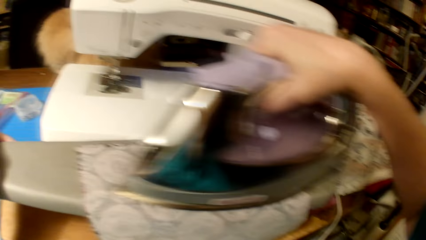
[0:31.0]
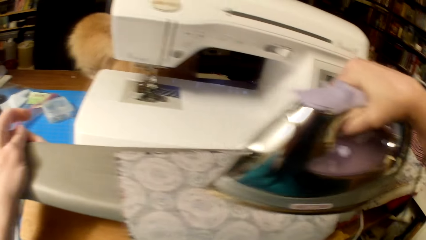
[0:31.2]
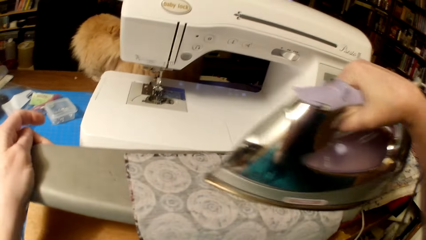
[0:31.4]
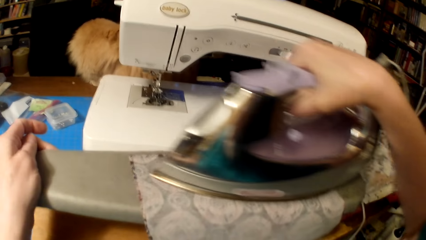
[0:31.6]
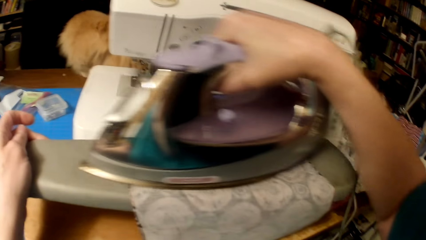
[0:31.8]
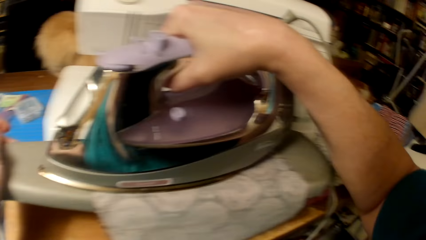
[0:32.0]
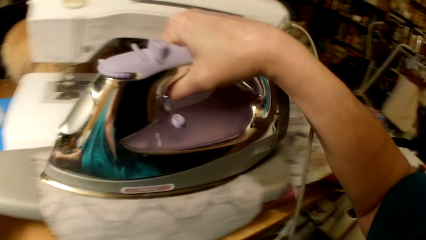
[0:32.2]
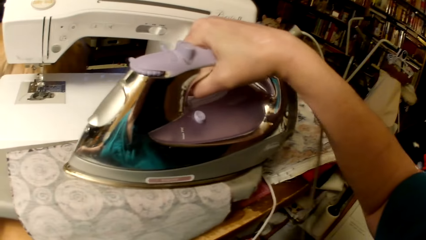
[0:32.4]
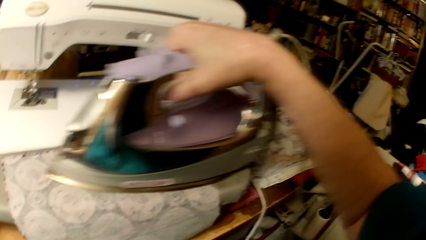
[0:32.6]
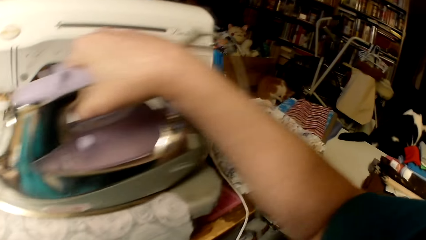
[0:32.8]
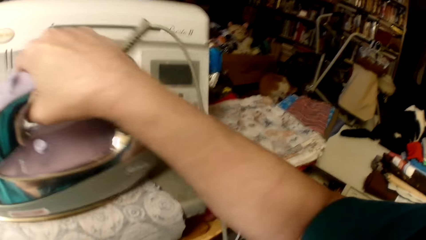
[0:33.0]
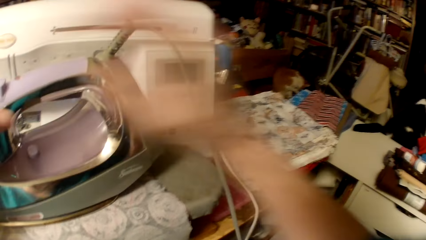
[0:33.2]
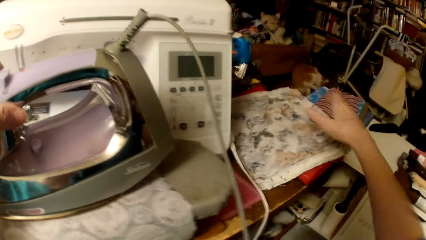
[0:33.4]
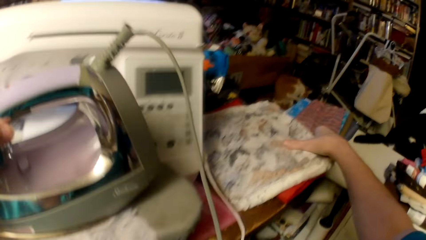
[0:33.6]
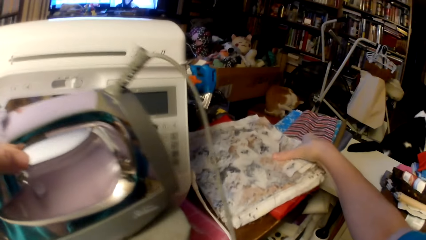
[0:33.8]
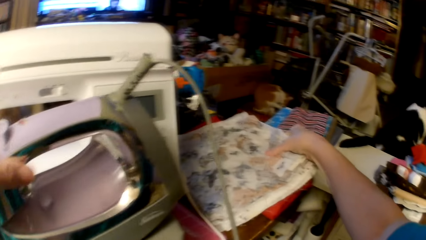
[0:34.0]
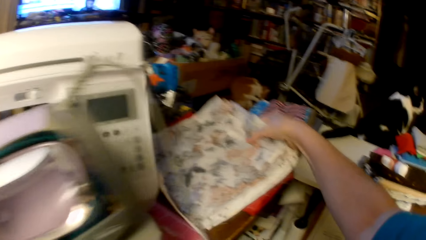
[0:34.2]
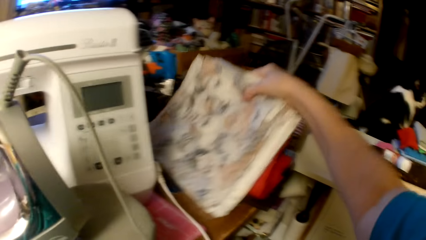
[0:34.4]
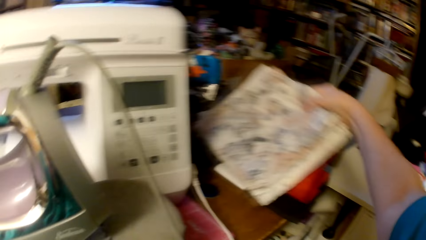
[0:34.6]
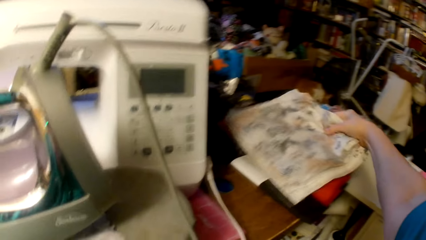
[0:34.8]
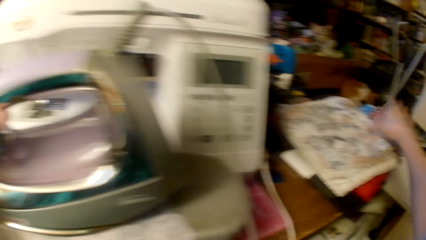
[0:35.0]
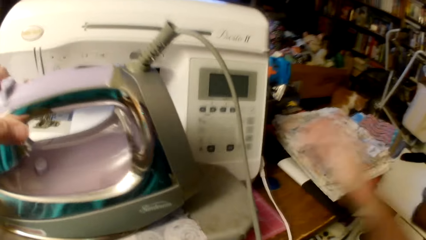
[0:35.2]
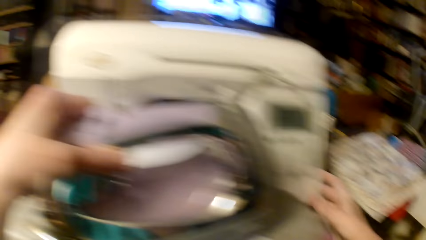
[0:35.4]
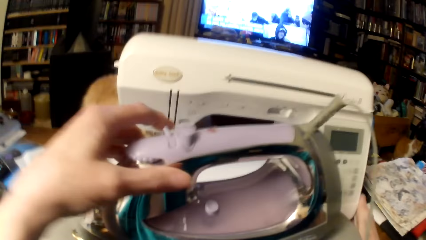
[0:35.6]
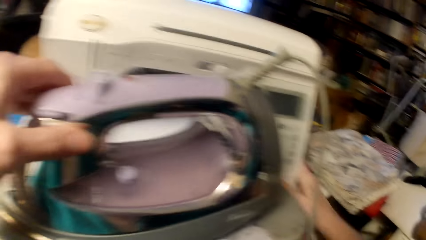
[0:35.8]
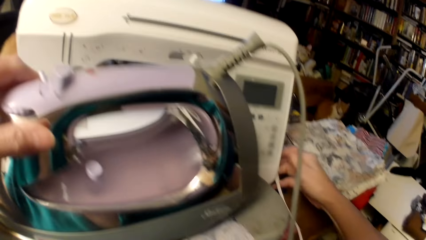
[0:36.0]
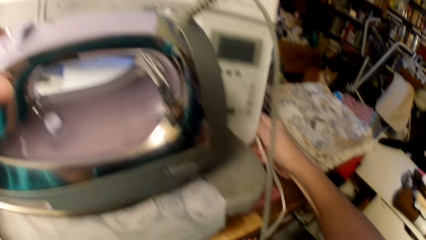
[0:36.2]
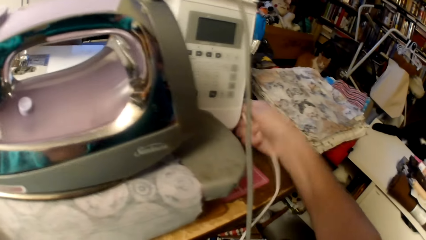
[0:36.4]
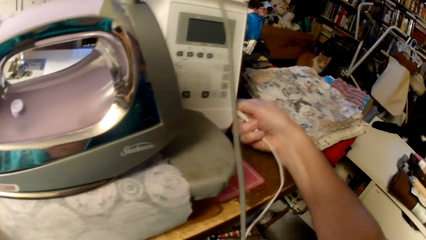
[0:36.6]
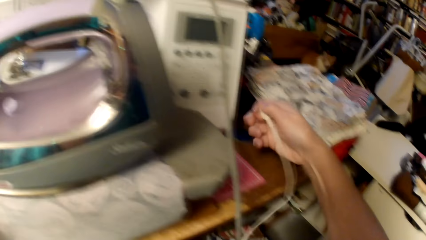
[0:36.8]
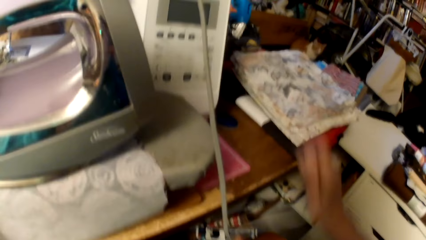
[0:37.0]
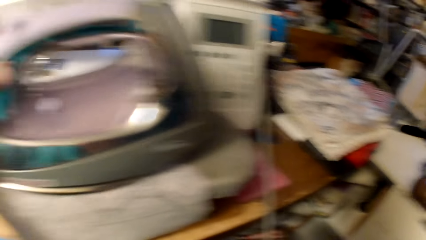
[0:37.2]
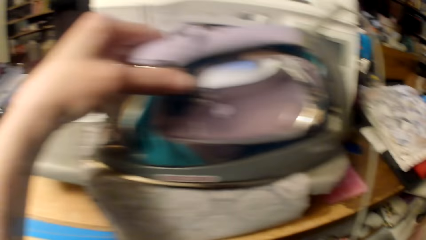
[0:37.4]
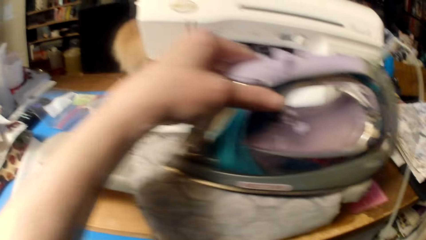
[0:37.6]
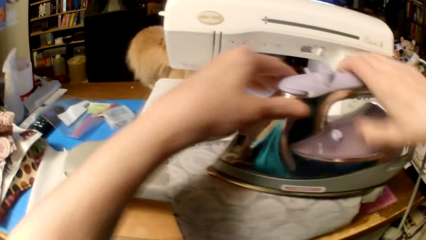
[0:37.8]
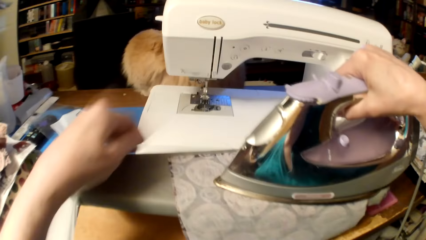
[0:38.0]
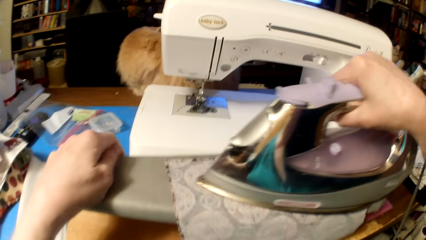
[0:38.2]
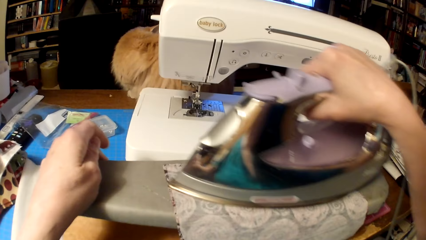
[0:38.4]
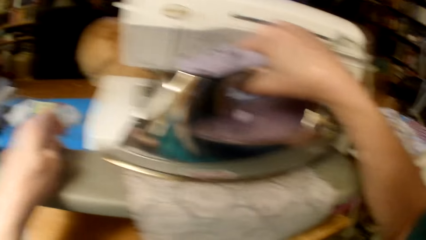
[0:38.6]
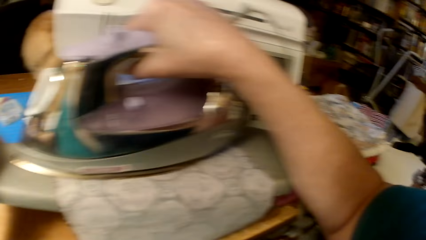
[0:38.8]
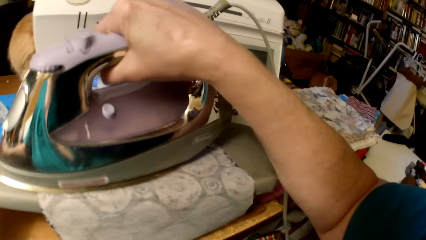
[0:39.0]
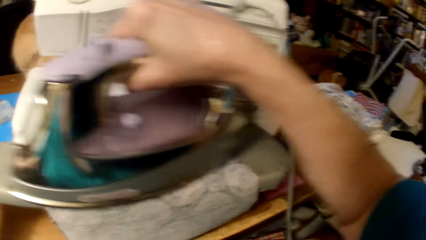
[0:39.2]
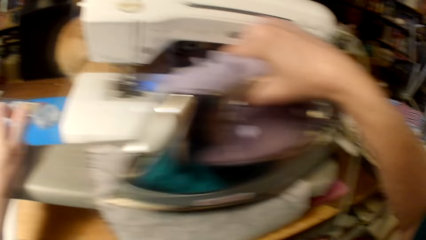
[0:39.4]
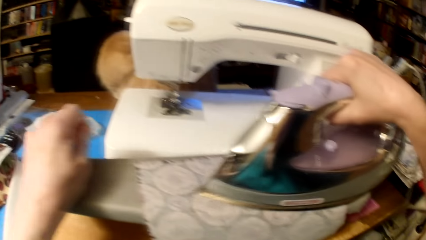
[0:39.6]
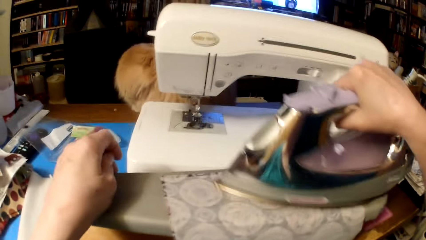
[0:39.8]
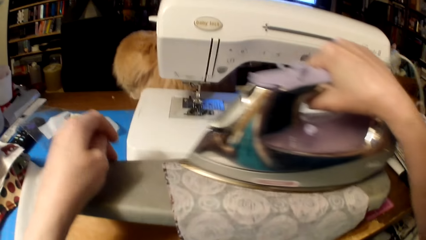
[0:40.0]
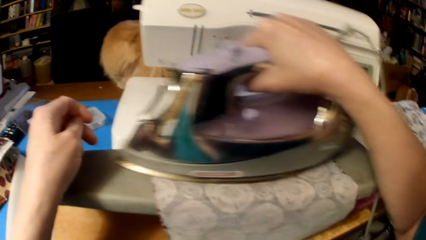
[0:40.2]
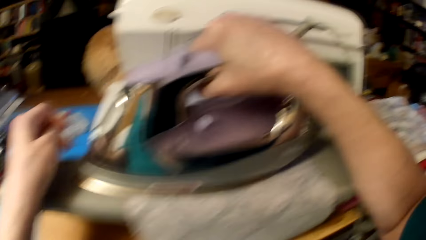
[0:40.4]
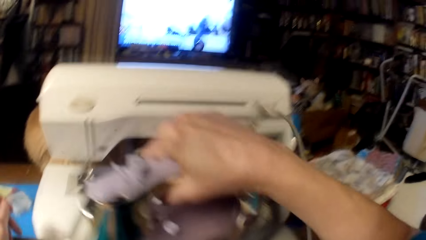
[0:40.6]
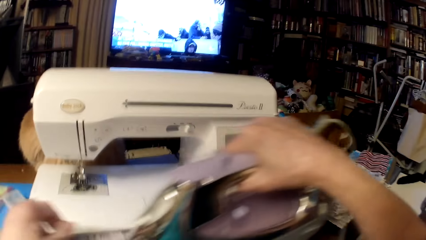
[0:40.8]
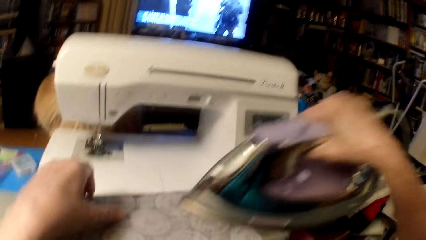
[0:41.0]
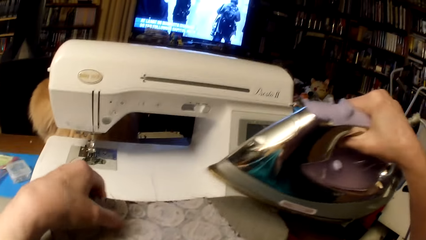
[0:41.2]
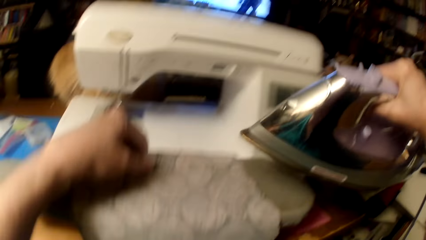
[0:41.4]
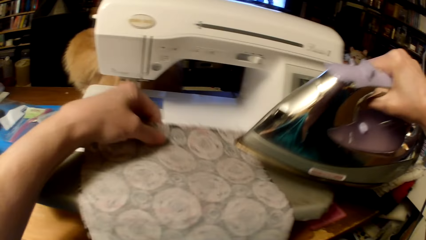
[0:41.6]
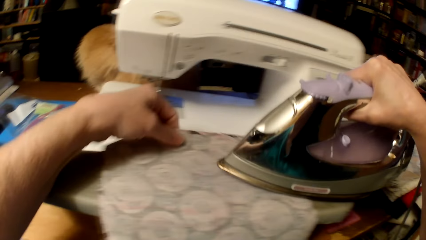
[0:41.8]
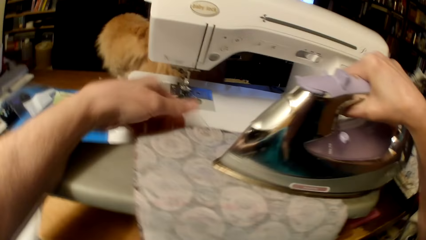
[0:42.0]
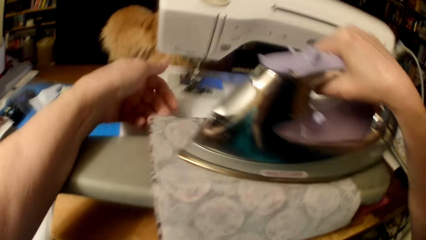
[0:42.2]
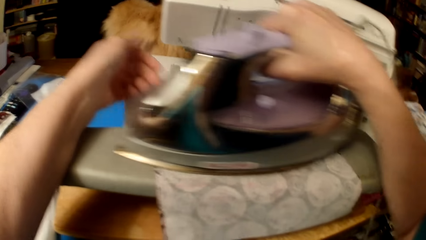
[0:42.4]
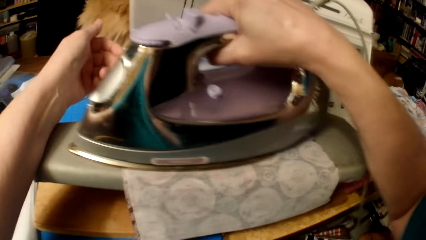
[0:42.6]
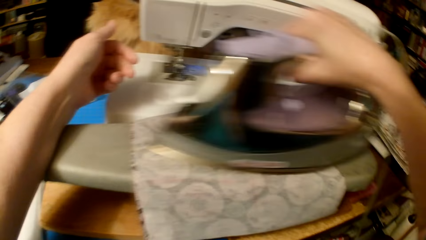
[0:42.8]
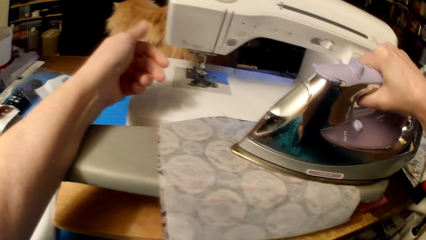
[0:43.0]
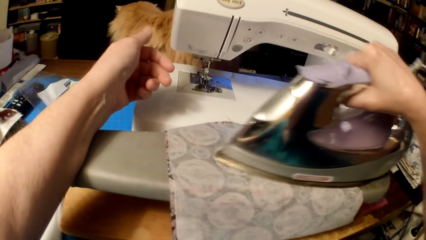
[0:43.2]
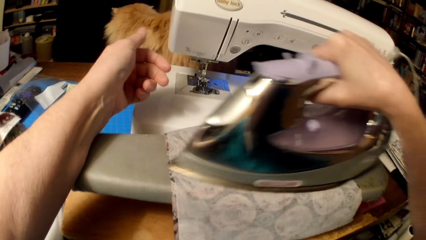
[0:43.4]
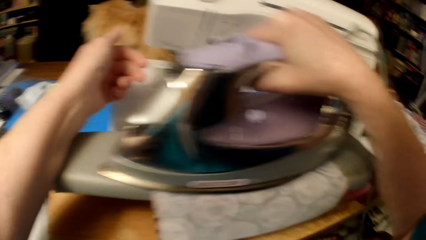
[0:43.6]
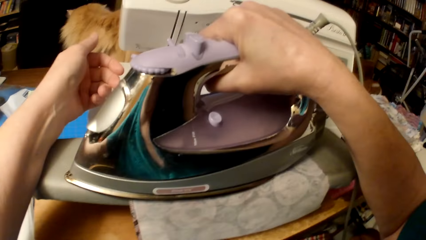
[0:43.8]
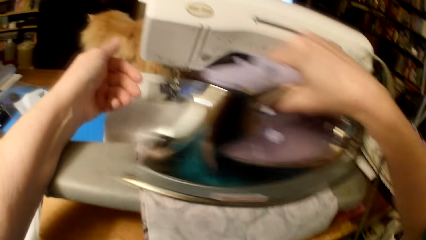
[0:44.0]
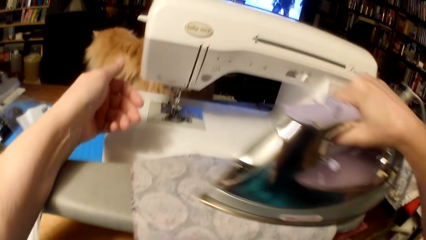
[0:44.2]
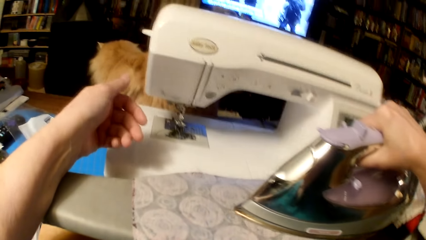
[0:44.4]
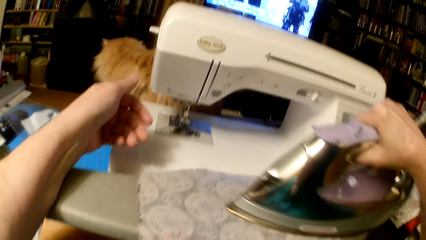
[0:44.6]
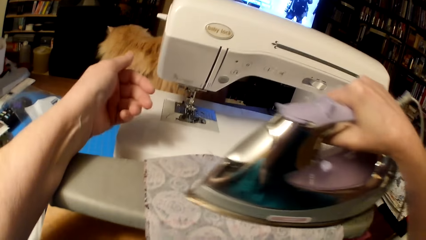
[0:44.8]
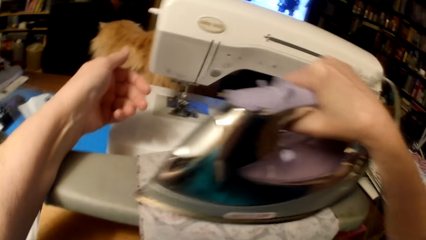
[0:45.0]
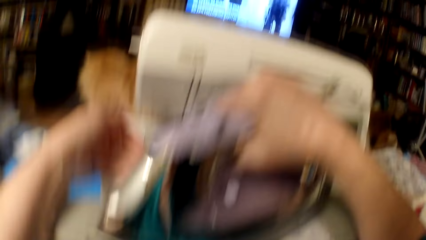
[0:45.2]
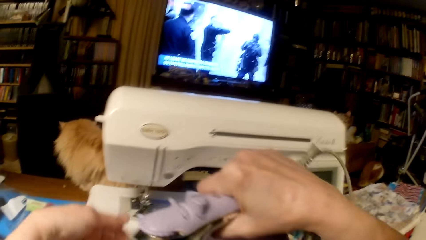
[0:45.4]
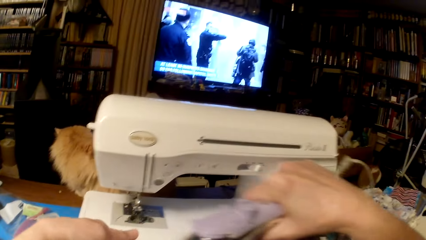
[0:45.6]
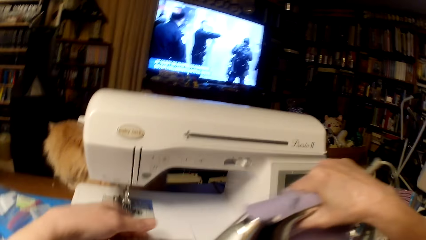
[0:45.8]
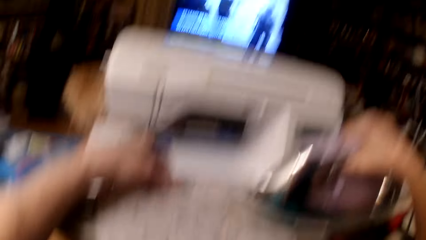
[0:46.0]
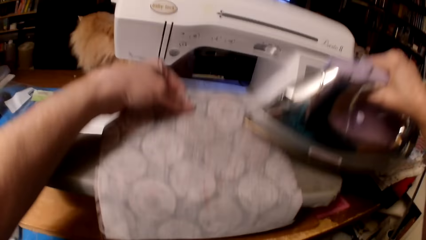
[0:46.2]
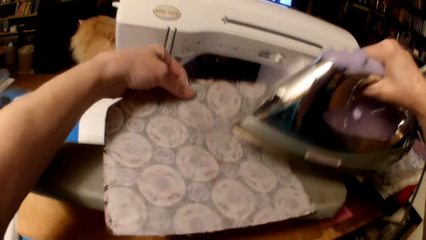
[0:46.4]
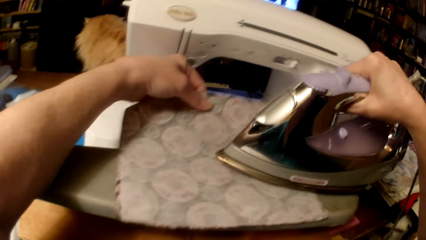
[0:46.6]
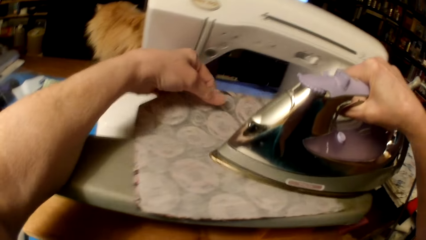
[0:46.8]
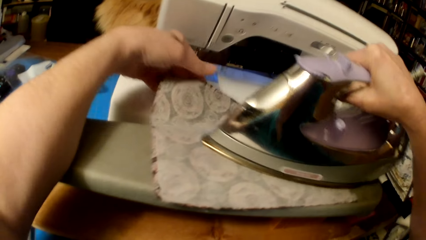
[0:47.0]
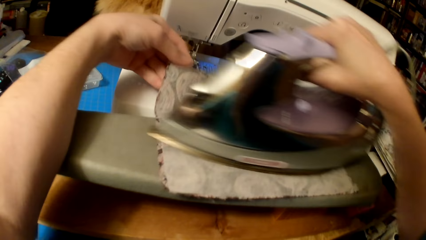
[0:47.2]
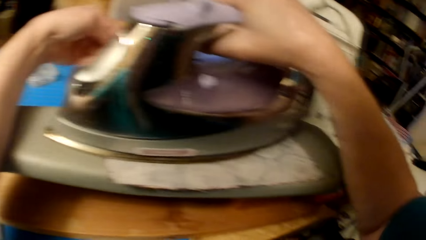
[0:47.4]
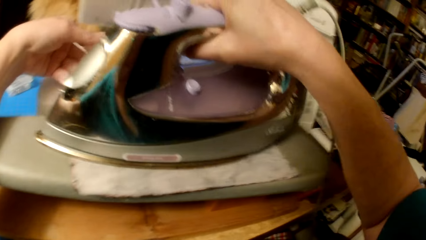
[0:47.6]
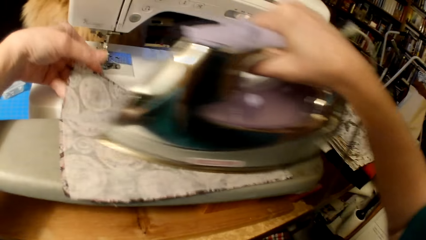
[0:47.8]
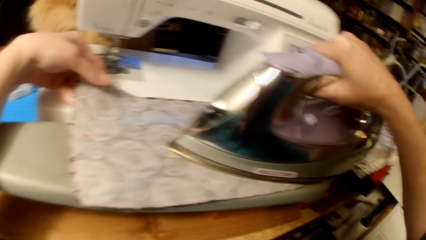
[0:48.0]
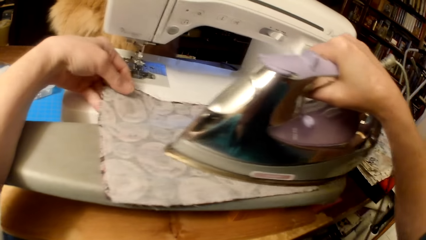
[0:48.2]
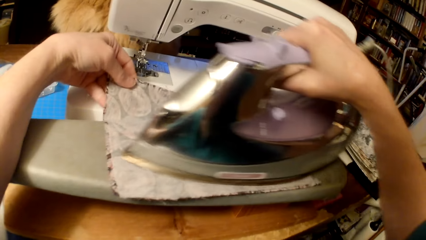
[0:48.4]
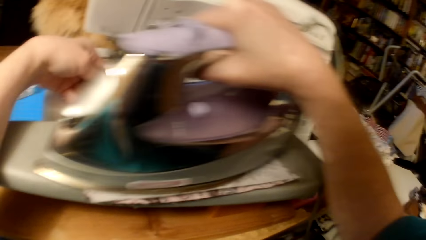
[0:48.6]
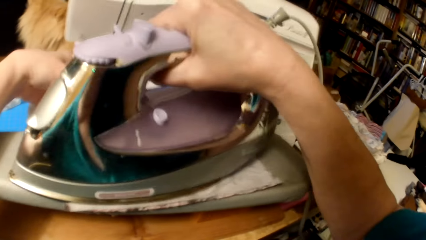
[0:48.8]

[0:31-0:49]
The camera wearer moves pieces of clothes on the table. They plug the sewing machine cable. They disconnect a cable from the sewing machine. They iron the piece of cloth and the fabric. They pull the piece of cloth and the fabric.
